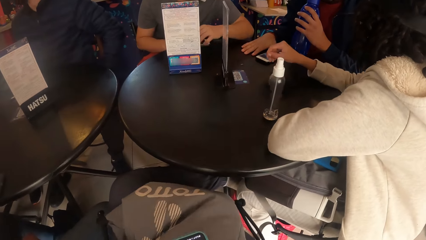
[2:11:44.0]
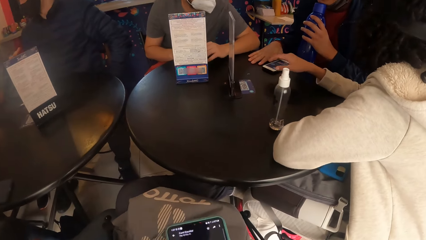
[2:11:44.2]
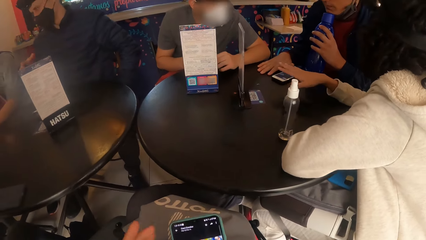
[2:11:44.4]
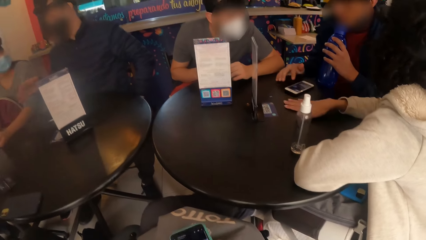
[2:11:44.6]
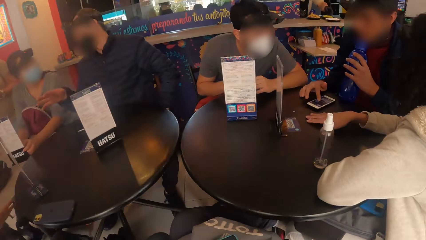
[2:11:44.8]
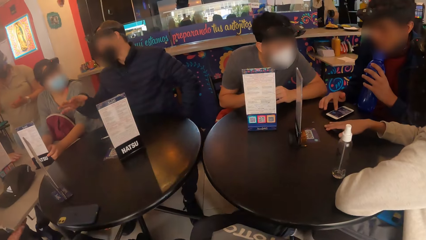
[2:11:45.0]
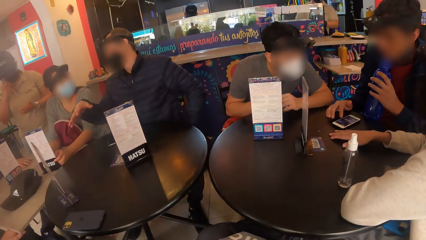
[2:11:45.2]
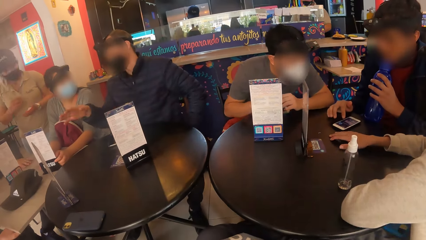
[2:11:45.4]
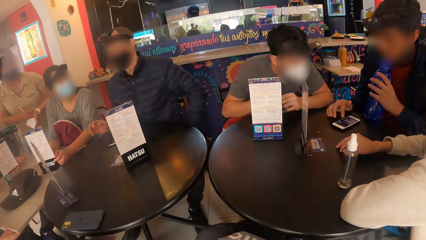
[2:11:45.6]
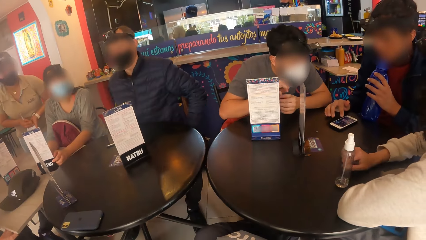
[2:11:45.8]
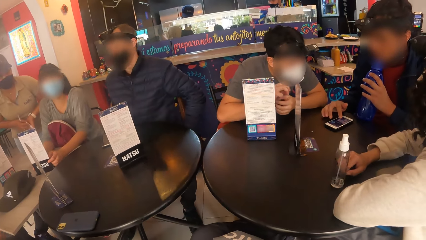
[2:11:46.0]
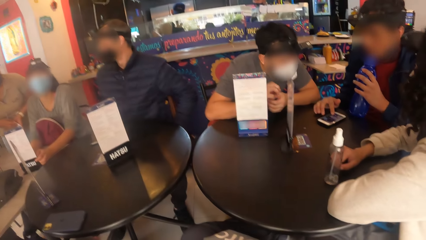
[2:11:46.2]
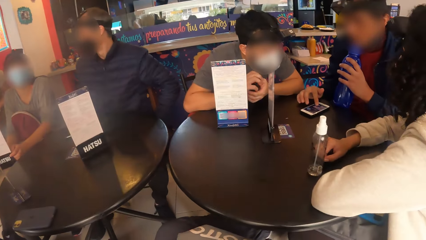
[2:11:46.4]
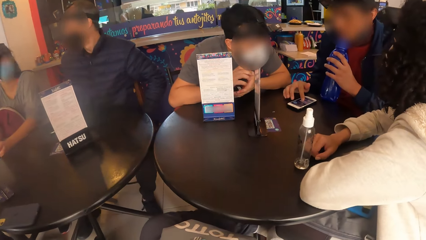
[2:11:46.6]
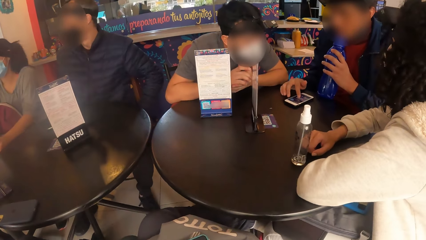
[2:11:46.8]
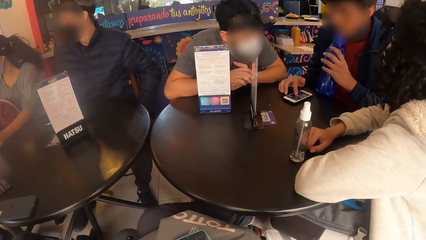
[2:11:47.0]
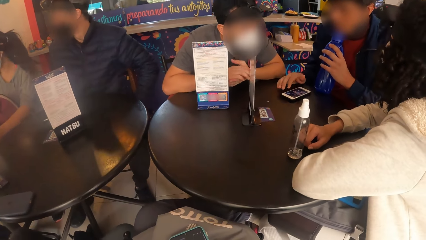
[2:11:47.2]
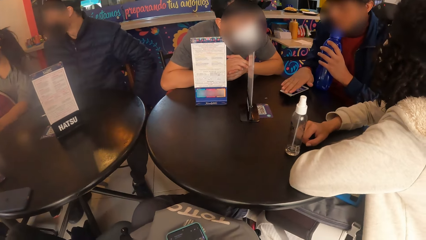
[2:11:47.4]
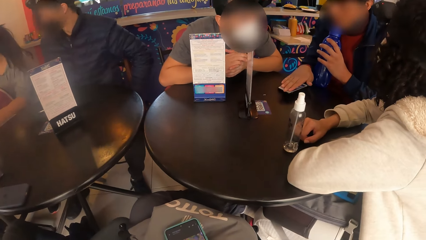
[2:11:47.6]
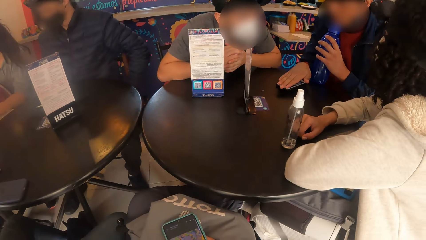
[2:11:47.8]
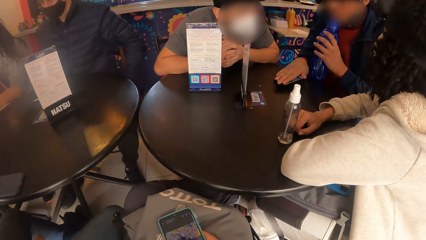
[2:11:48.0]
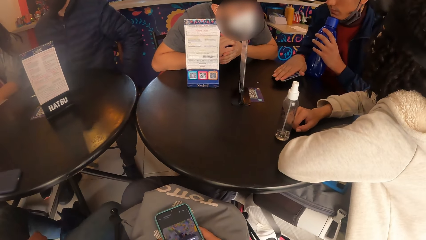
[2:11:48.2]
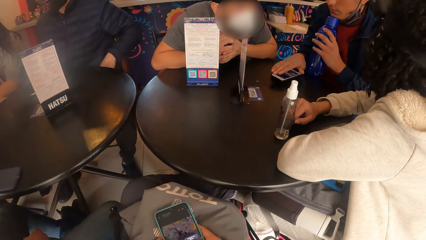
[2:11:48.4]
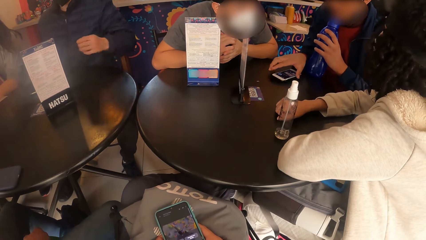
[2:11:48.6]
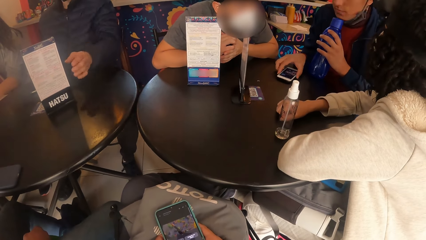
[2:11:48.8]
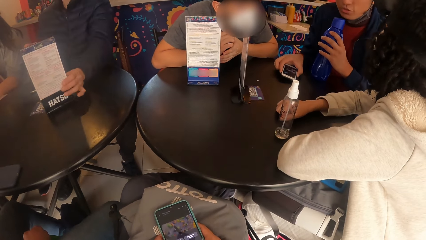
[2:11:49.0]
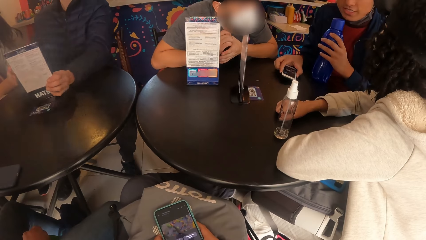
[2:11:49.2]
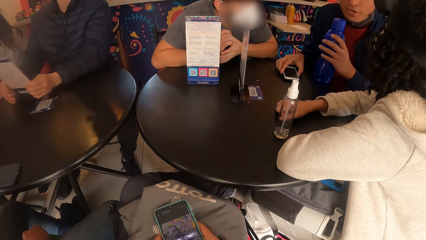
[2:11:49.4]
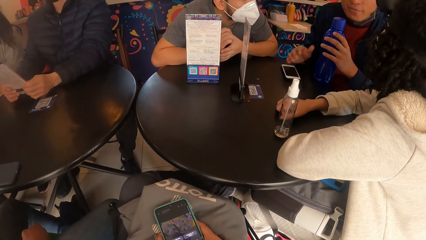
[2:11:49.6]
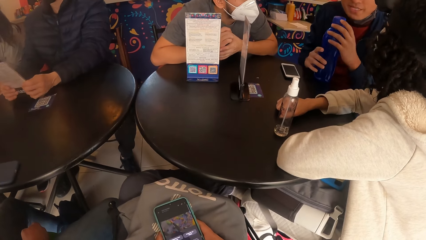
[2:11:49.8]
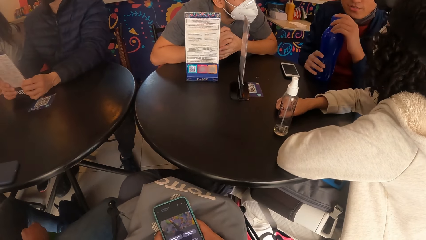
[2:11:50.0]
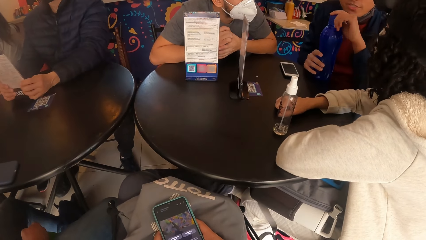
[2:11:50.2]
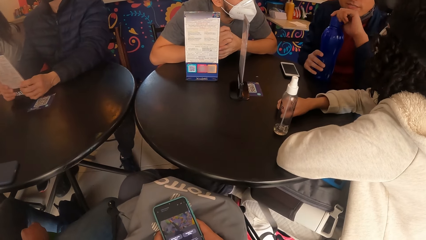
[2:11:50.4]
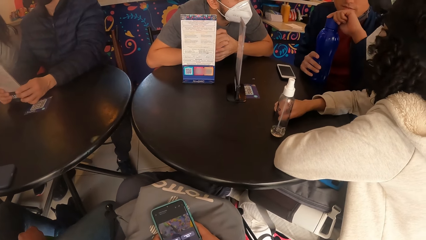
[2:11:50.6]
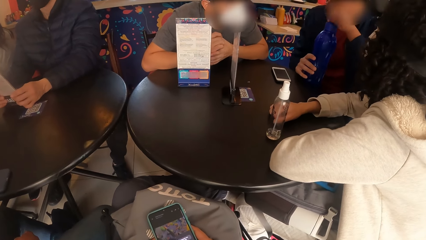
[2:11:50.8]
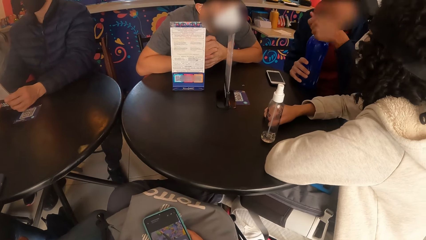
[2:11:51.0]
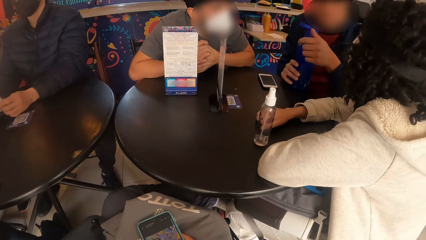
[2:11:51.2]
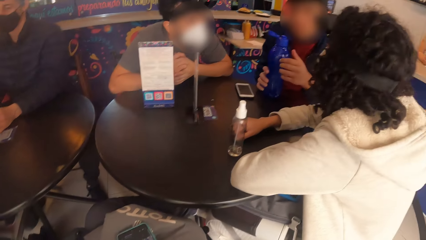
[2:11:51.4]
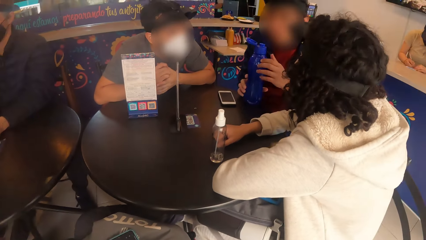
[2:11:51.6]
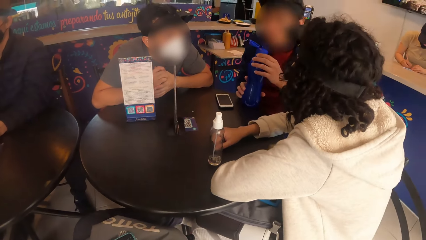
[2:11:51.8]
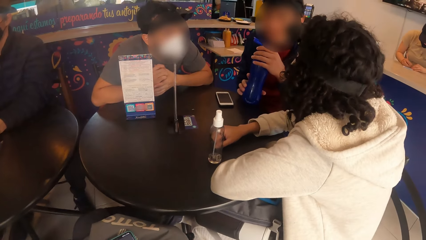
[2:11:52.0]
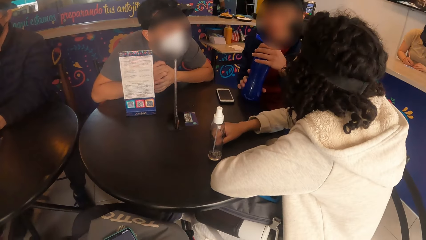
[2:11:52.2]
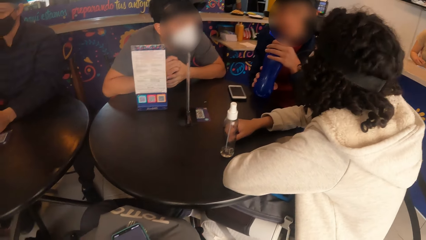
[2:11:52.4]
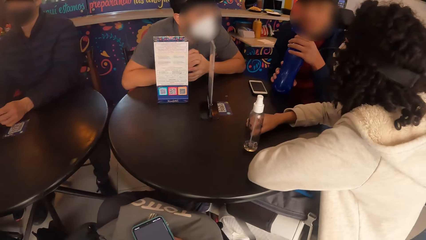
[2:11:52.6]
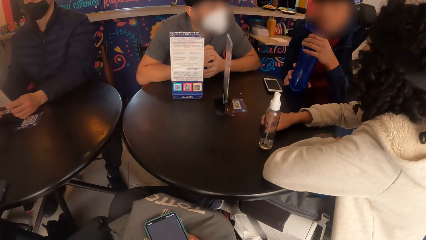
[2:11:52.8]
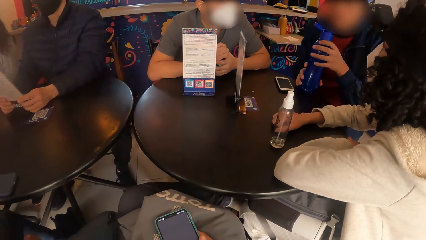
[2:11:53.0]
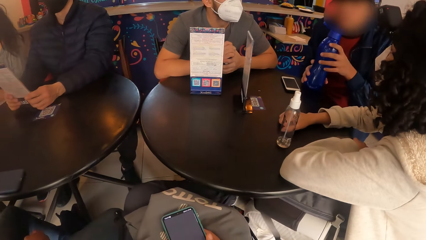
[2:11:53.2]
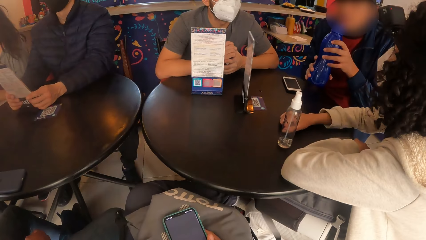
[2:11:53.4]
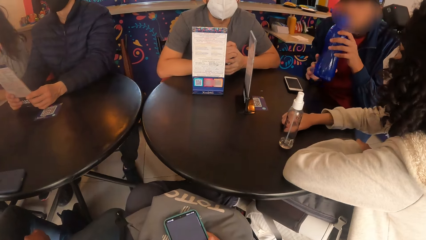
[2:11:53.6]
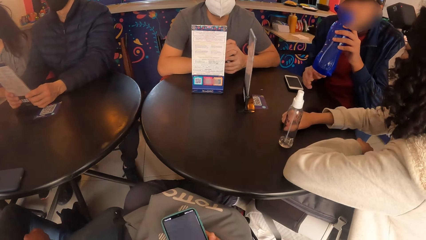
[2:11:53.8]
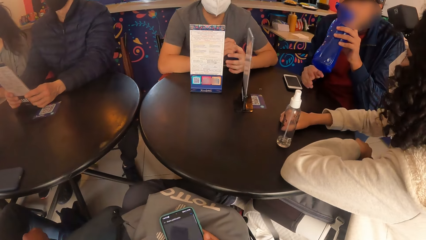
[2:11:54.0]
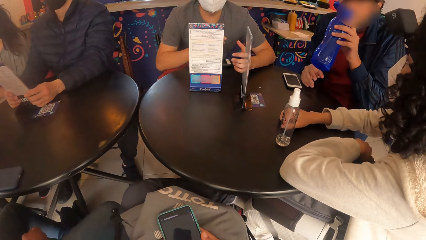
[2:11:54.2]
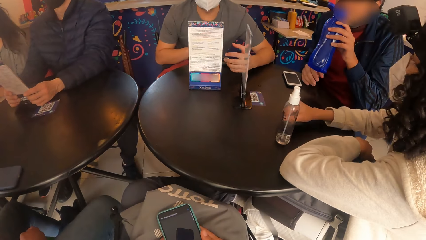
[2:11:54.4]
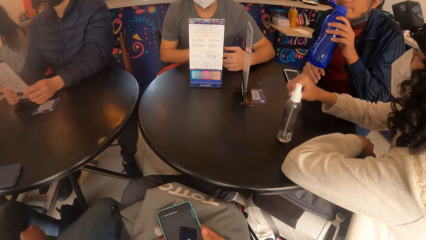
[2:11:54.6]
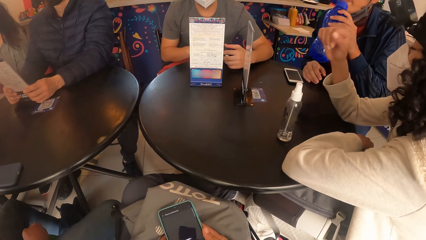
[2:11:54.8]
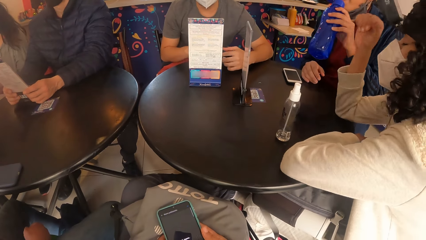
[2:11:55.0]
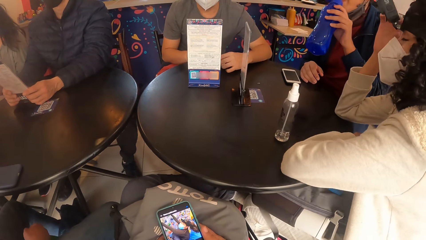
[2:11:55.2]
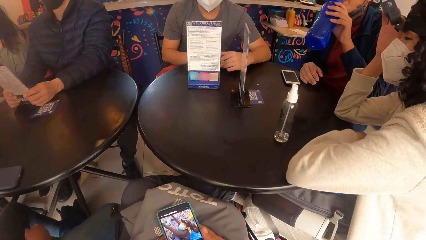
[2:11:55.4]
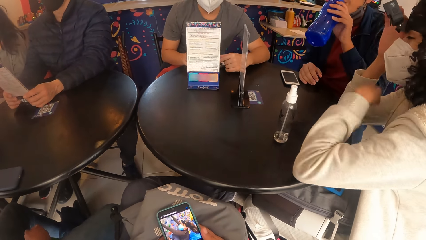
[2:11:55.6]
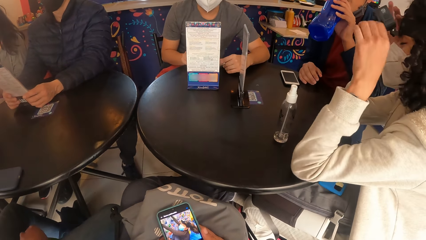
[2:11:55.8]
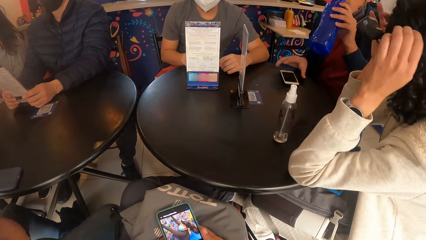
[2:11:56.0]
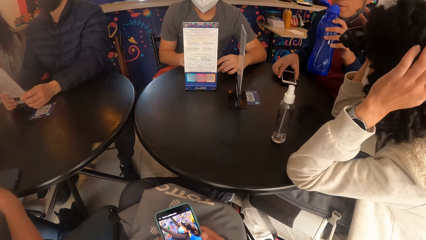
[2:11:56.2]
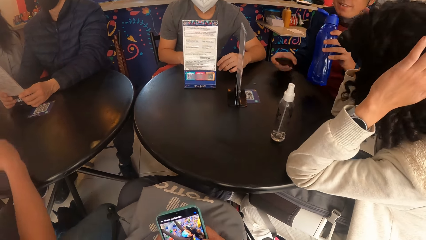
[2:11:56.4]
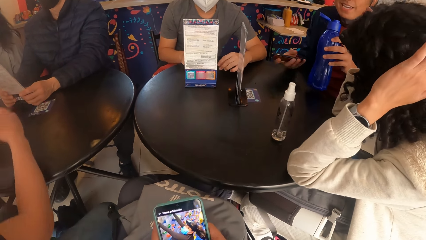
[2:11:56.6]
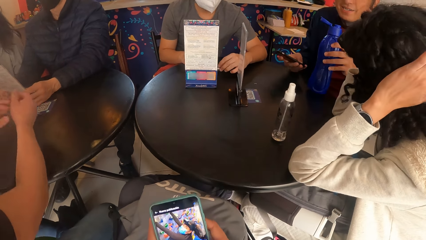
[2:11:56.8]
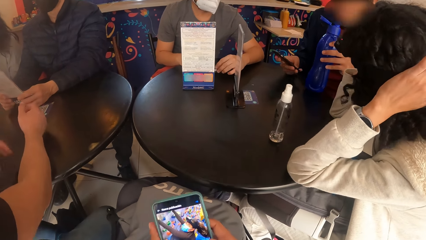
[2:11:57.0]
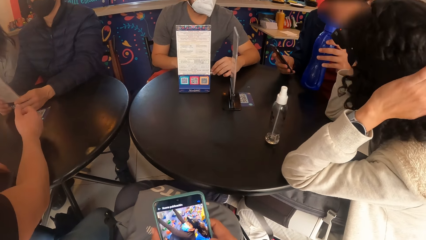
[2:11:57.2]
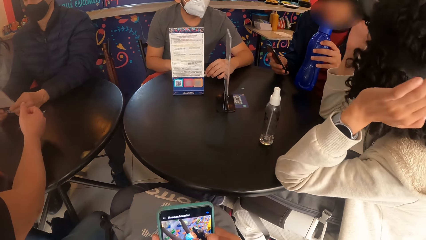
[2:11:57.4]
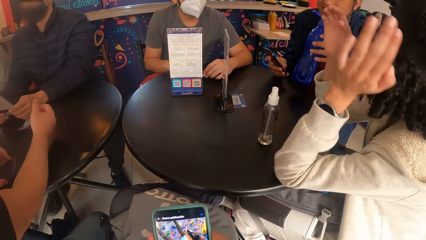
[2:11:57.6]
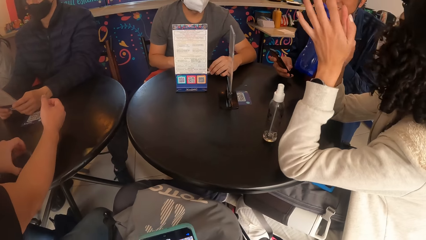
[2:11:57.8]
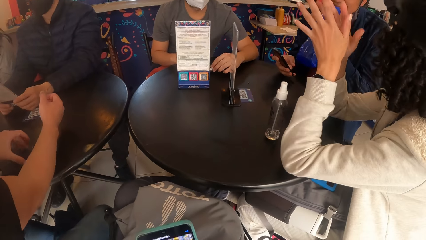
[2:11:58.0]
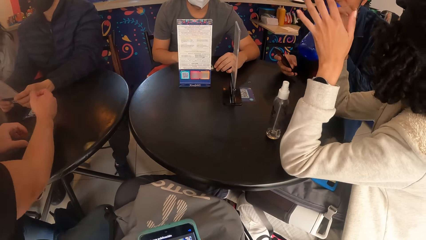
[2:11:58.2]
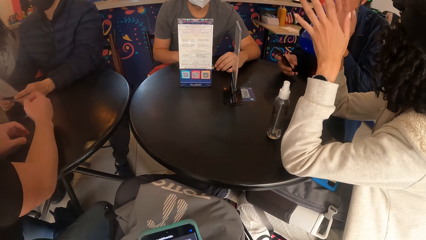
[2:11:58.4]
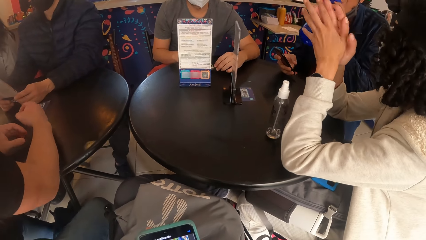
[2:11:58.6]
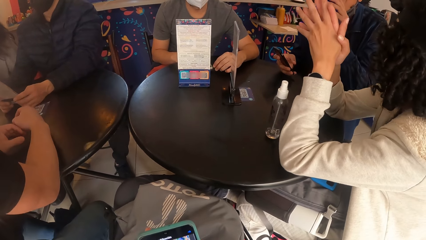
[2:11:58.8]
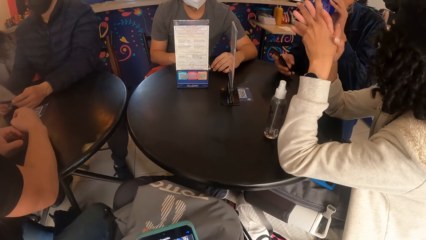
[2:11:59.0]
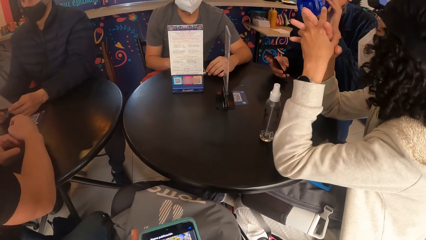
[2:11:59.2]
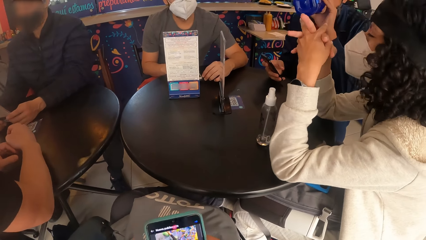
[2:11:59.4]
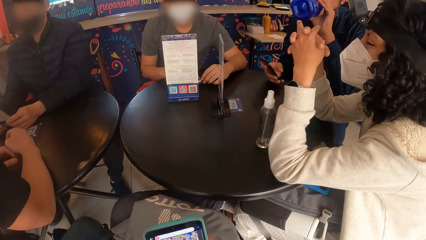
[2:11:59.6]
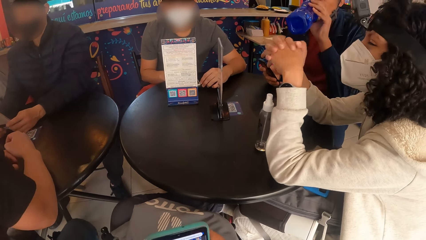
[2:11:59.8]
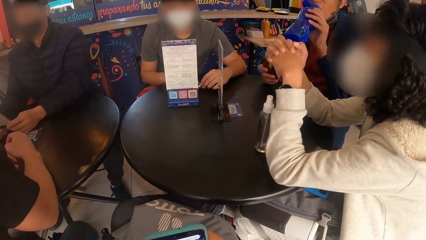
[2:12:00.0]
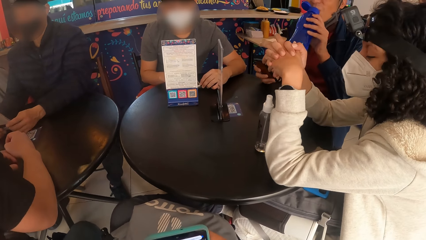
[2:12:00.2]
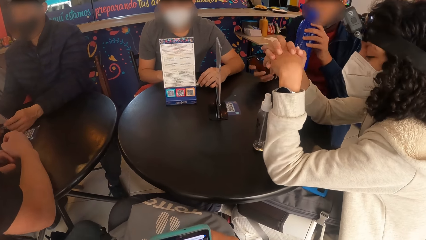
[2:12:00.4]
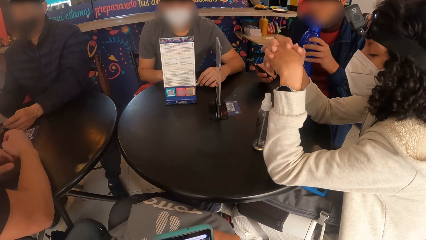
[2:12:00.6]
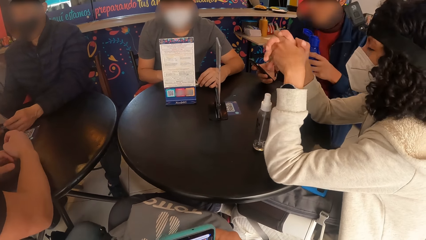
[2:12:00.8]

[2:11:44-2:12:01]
A man interacts with a woman. Another man touches the bottle on the table with his right hand, opens the bottle on his right hand with his left hand, holds the bottle with both hands, and drinks from the bottle with his left hand. Another woman touches the camera on her head with her right hand. The other man picks up the phone with his right hand and operates the phone with his right hand. The other woman adjusts the camera on her head with her left hand and claps both hands. The other man drinks from the bottle with his left hand. The camera wearer scrolls the cellphone.
